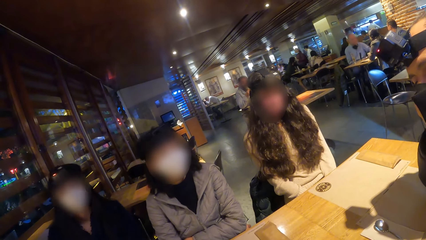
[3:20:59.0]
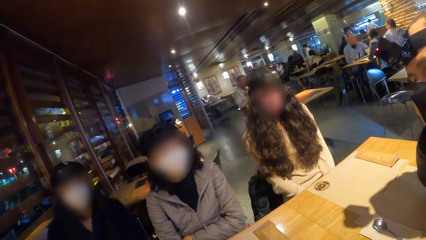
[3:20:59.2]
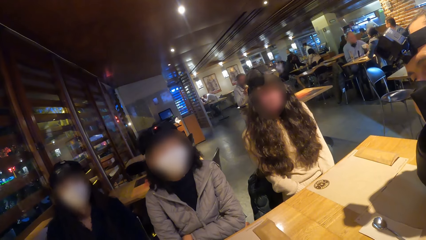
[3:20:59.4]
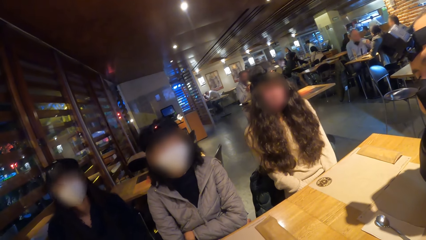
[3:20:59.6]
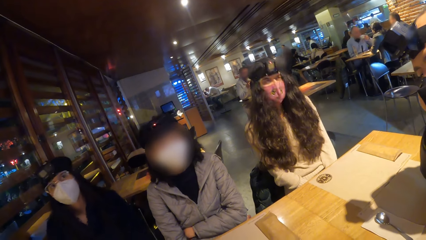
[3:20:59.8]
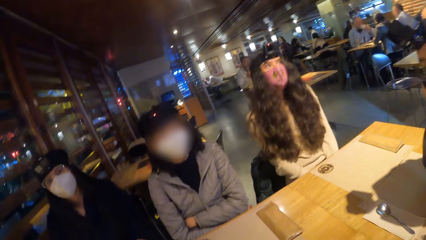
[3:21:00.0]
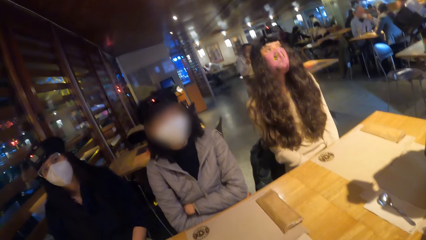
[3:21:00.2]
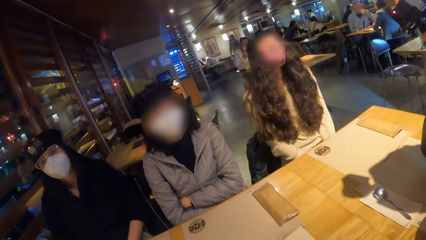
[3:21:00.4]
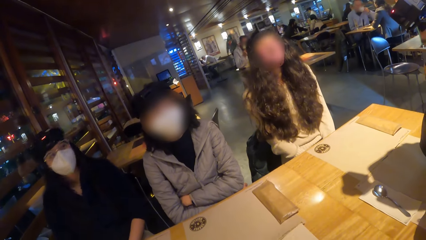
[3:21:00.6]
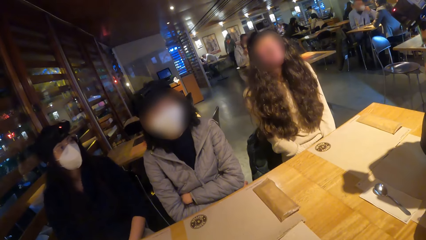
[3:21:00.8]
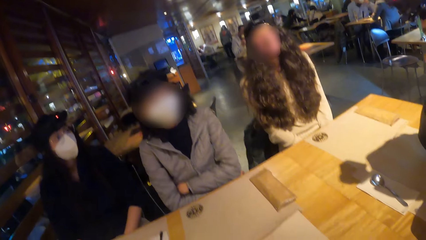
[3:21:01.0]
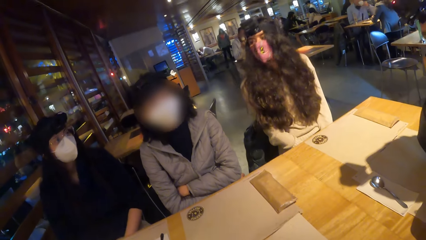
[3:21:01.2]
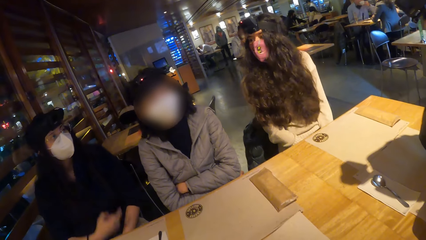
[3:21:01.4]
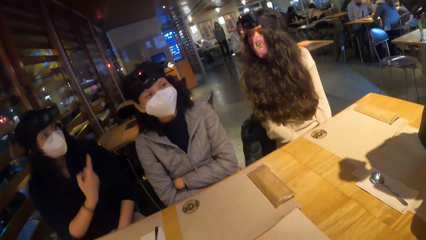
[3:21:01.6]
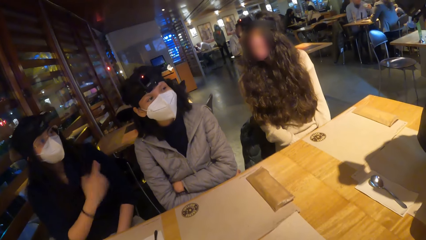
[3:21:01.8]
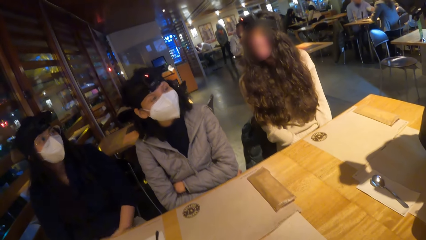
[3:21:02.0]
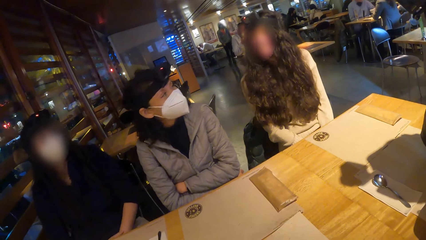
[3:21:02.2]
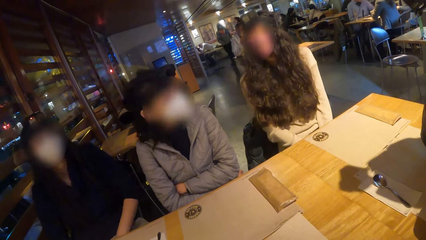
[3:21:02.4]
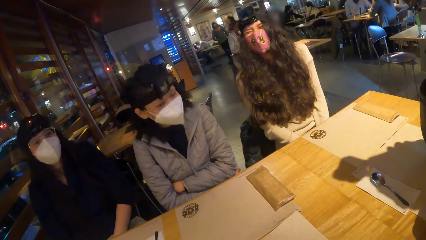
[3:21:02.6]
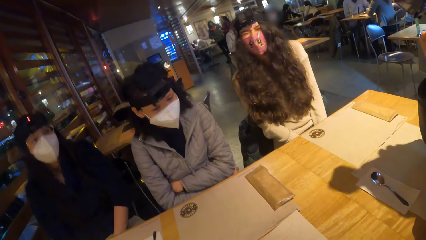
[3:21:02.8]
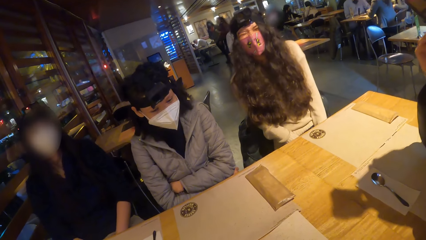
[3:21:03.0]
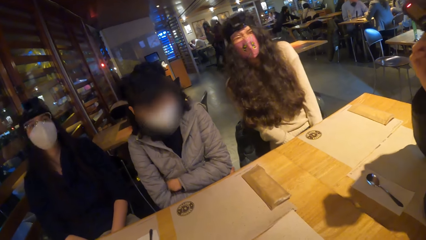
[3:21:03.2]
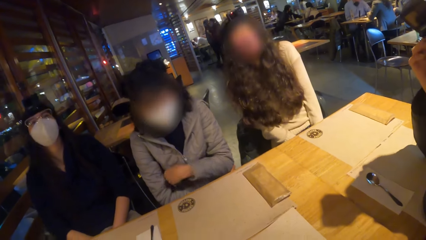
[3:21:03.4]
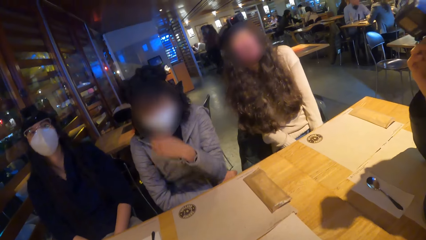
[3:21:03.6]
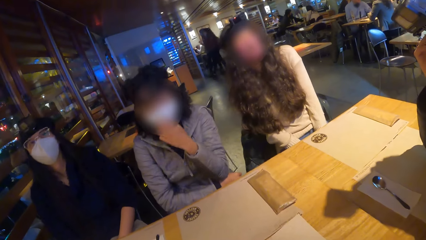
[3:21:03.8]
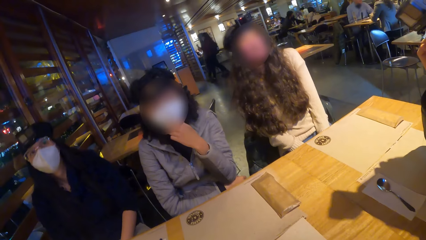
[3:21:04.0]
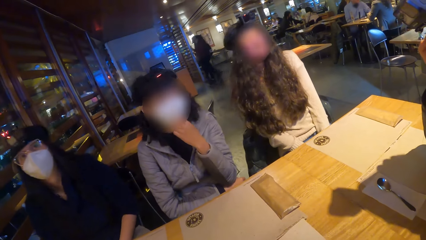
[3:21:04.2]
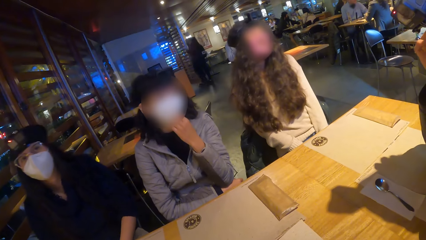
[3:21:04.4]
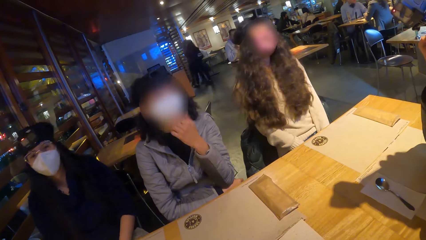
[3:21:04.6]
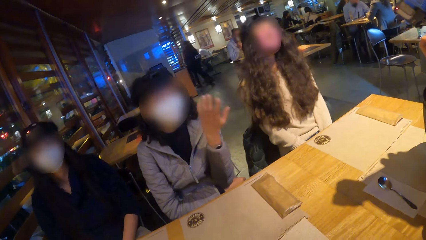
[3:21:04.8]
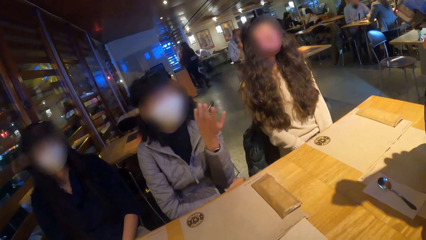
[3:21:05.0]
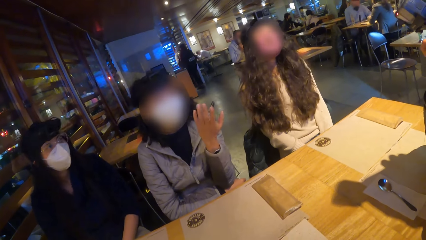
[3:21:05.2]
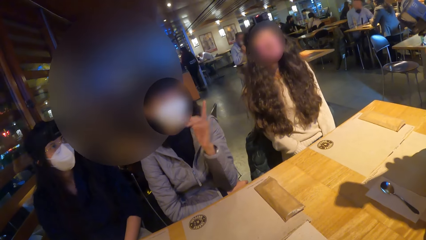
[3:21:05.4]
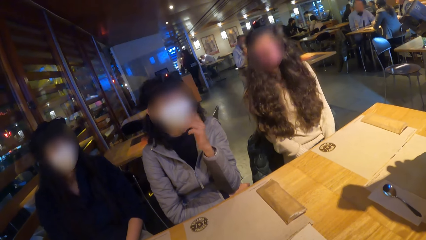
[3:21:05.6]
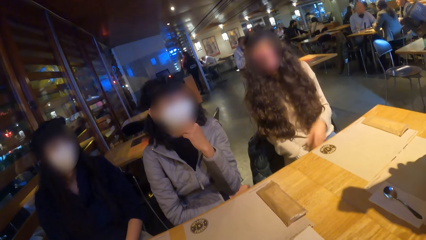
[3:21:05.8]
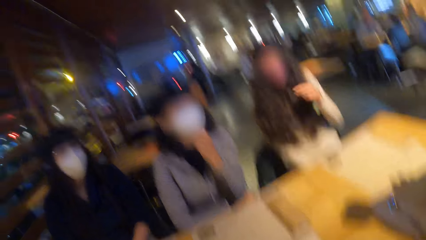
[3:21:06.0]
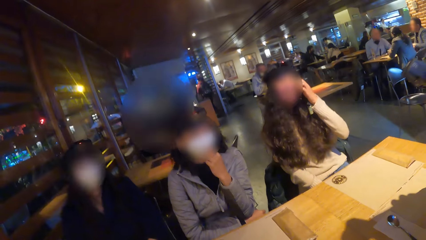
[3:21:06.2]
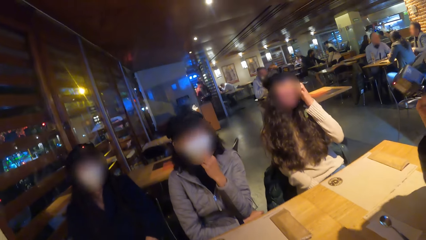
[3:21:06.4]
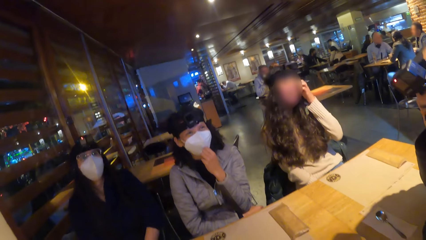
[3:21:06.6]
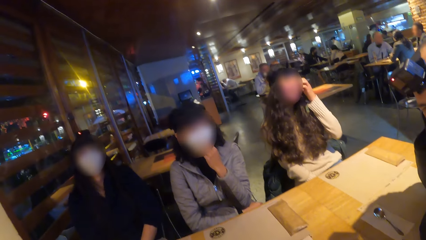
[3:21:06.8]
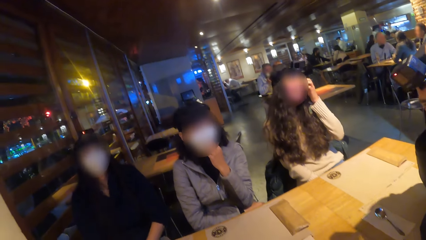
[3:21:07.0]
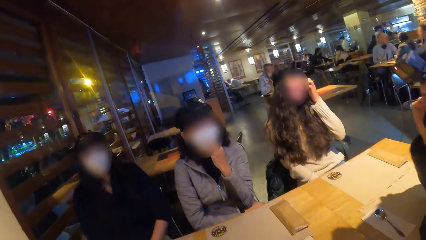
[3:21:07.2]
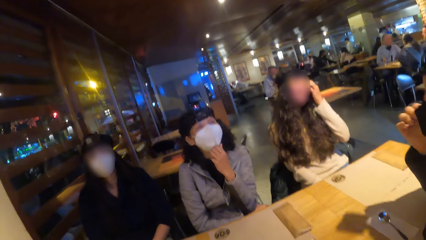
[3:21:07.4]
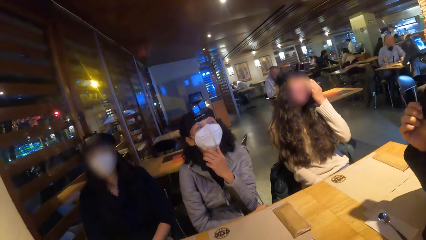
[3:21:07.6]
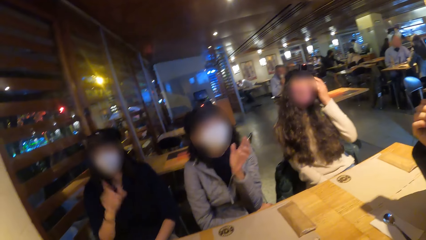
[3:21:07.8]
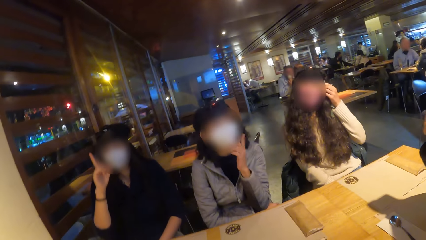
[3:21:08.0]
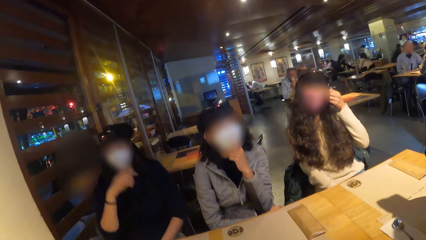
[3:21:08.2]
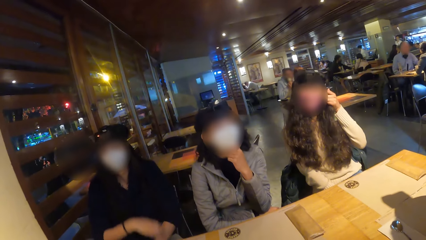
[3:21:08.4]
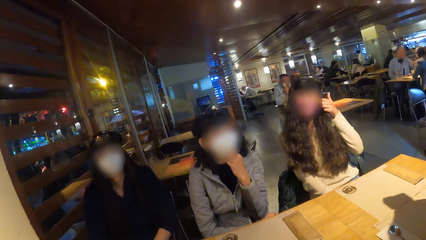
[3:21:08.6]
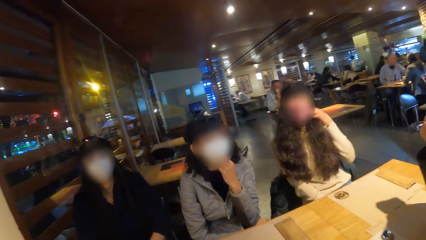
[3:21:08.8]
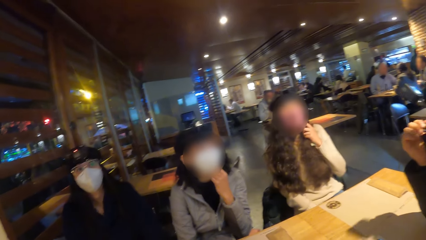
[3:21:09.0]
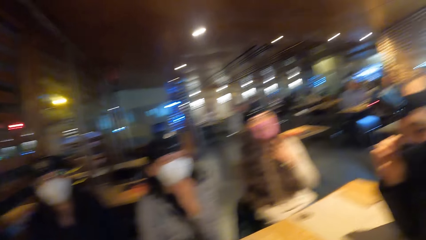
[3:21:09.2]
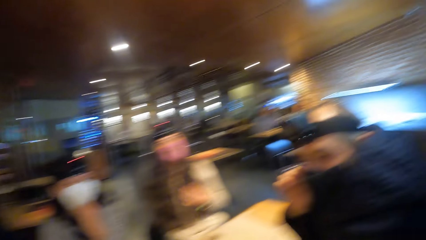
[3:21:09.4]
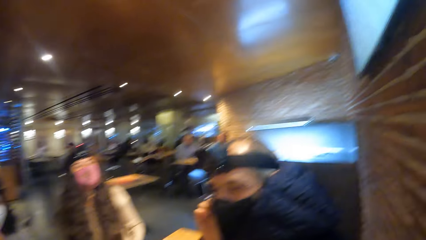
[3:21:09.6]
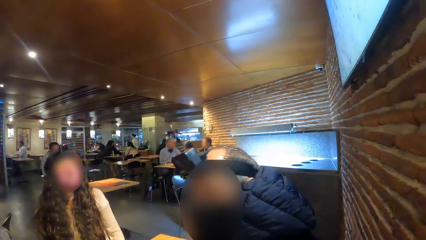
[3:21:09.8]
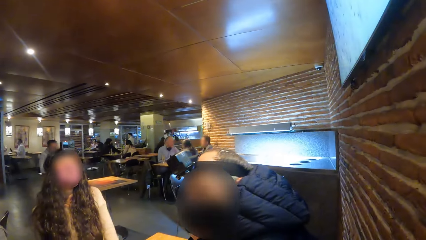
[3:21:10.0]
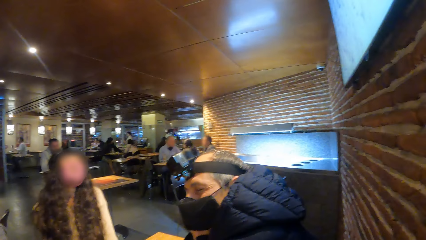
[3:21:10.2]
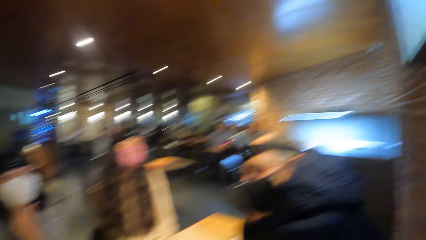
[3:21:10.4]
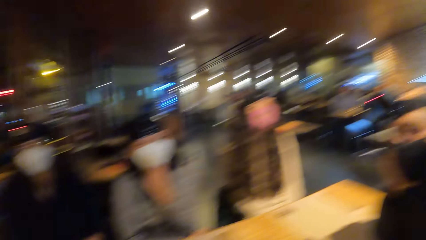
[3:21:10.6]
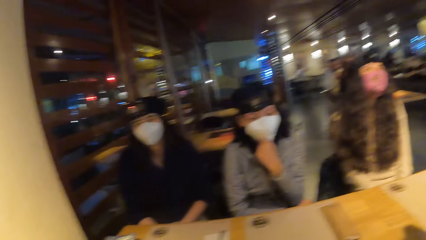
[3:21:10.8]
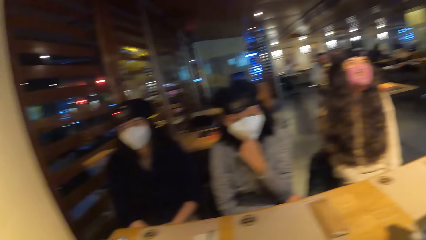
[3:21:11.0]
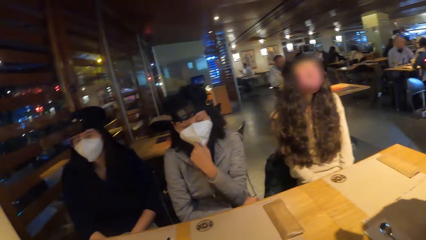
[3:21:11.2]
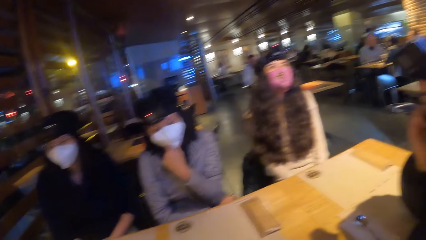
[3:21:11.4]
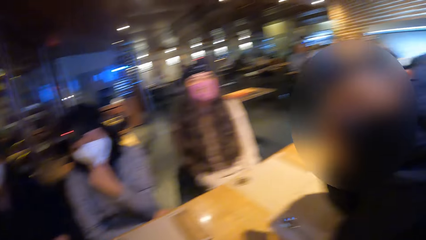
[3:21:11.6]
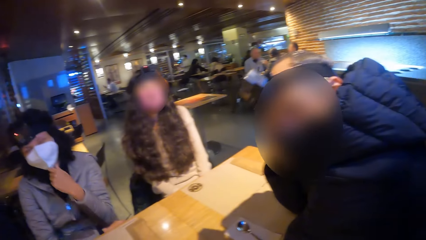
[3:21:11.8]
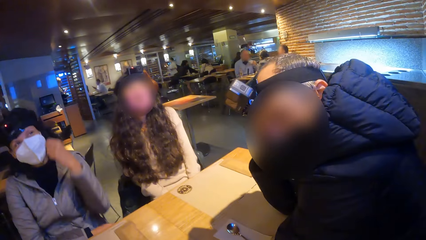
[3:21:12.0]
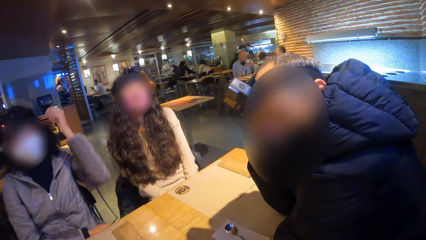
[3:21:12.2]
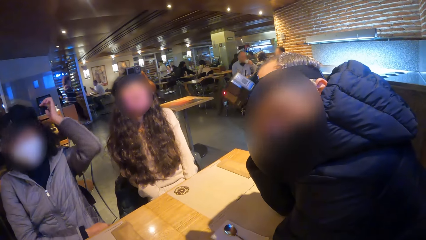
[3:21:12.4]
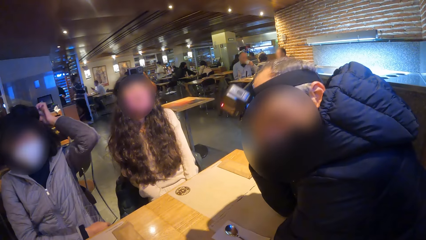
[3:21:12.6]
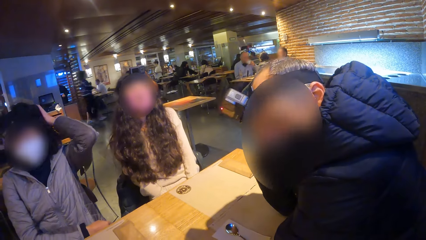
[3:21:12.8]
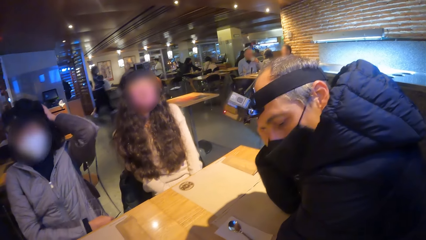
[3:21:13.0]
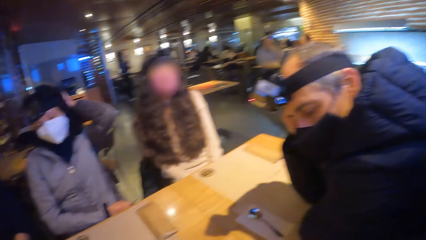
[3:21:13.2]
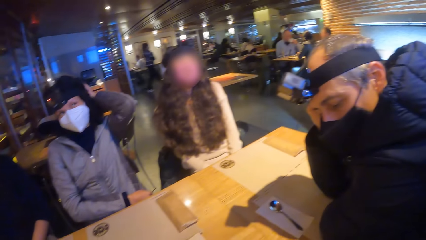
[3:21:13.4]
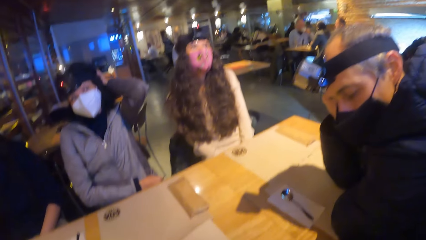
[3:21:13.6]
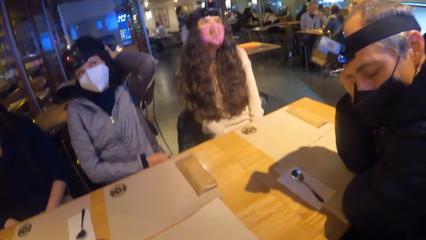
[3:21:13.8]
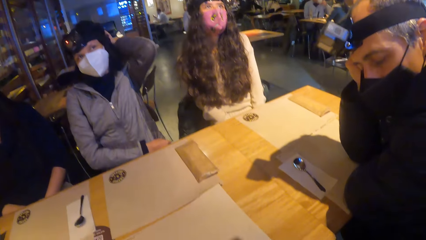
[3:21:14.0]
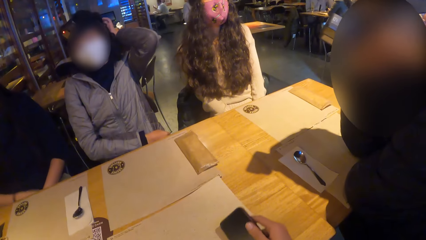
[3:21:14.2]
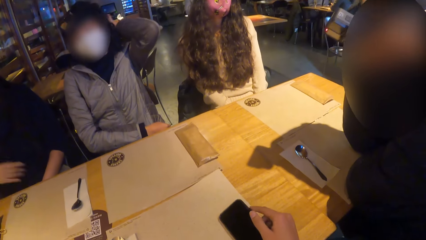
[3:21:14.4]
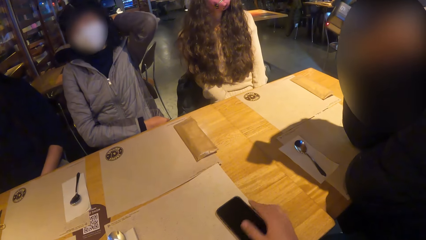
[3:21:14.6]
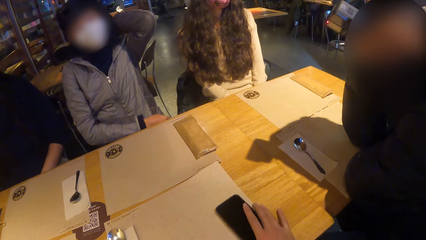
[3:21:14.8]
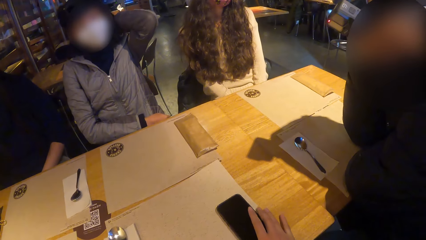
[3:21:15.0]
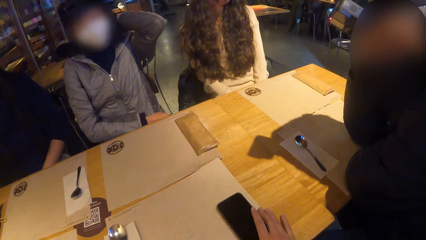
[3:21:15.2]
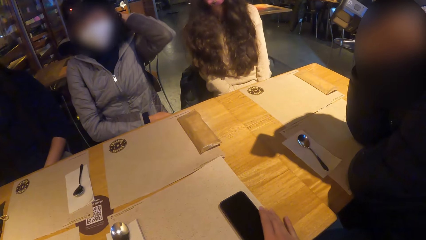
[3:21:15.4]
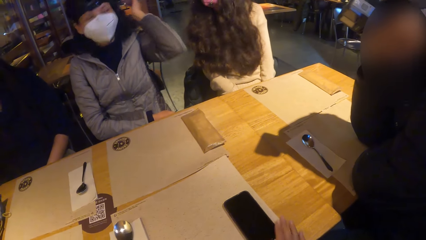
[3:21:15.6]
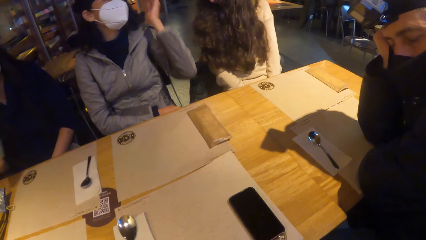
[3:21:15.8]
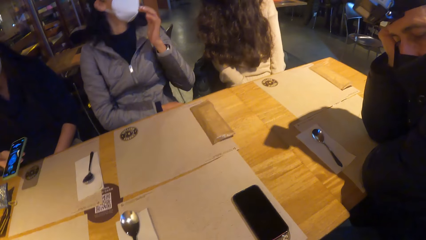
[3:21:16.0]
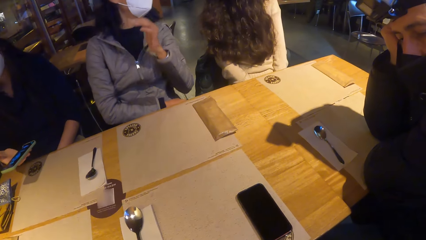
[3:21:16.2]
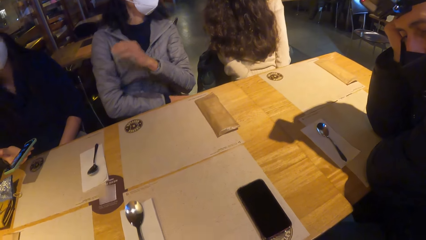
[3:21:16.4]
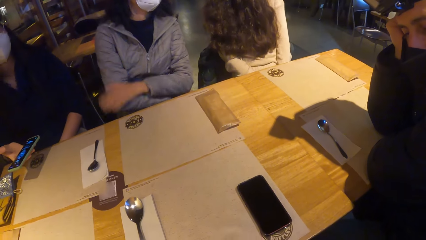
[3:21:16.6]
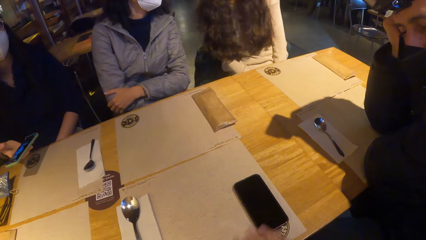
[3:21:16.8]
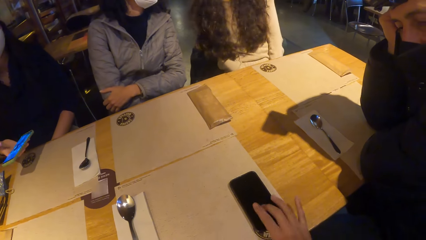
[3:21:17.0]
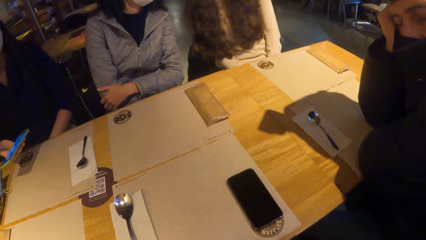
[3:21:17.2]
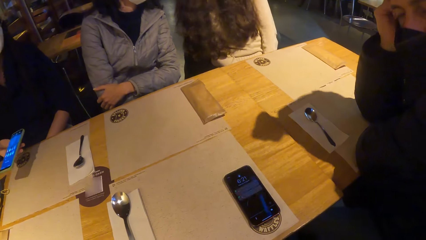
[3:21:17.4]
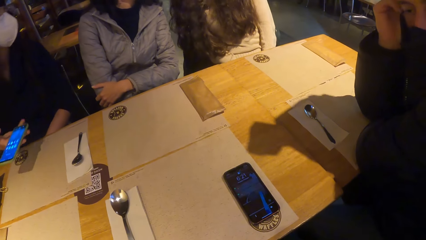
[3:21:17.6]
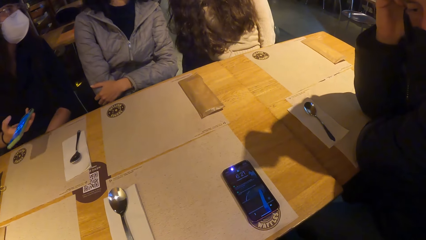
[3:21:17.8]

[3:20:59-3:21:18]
A lady fidgets. Another lady fidgets. A third lady fidgets. The camera wearer looks around. He places a phone on the table with his right hand. A woman adjusts the camera on her head with her left hand. Another woman picks up the phone from the table with her right hand. The camera wearer touches the phone. The second woman operates the phone with her right hand.
